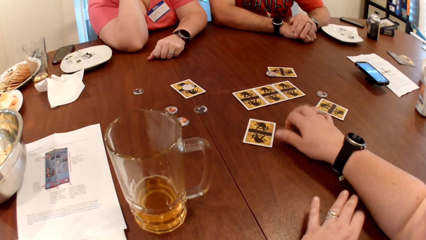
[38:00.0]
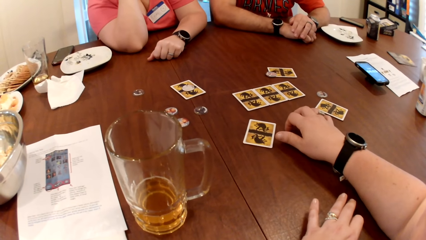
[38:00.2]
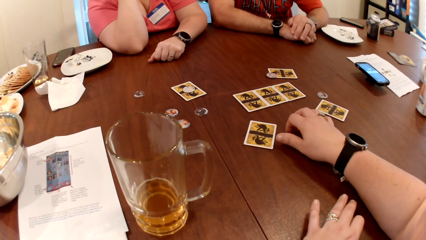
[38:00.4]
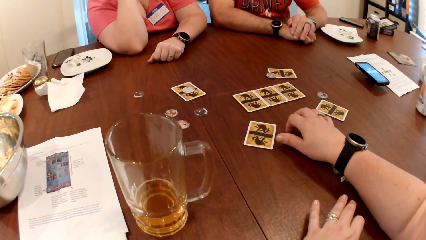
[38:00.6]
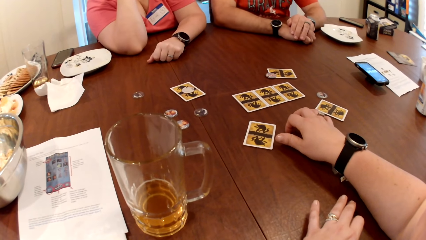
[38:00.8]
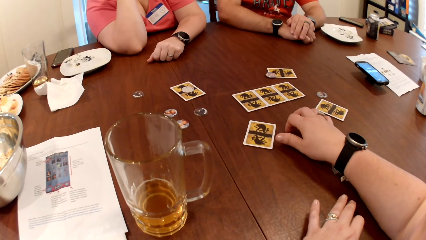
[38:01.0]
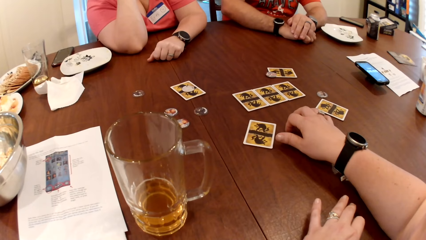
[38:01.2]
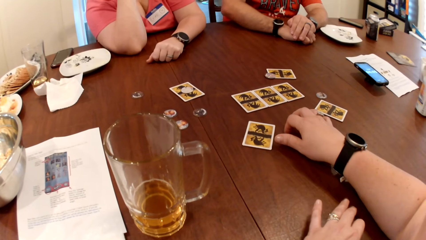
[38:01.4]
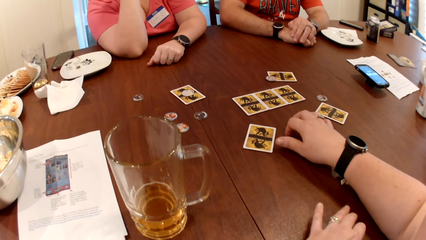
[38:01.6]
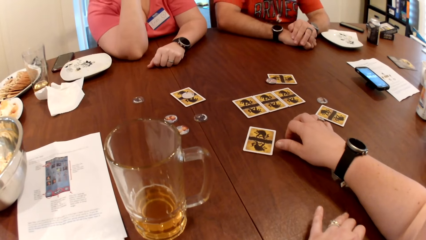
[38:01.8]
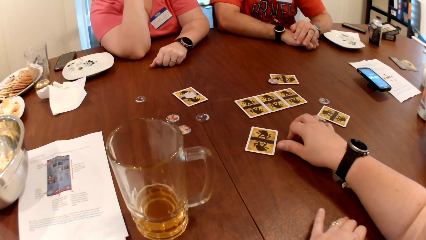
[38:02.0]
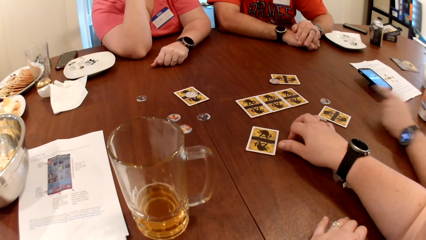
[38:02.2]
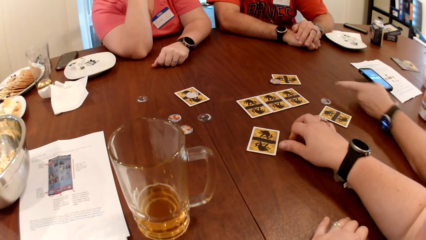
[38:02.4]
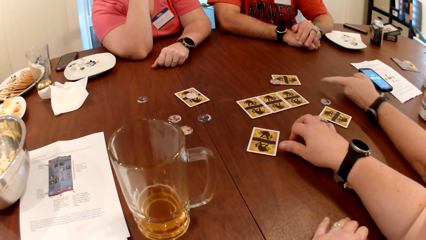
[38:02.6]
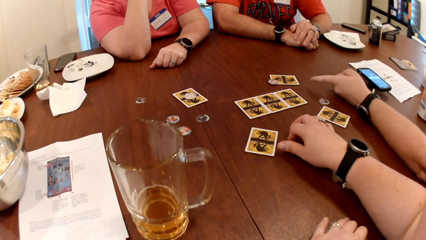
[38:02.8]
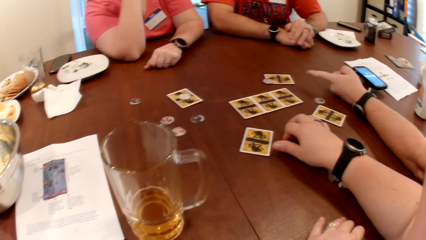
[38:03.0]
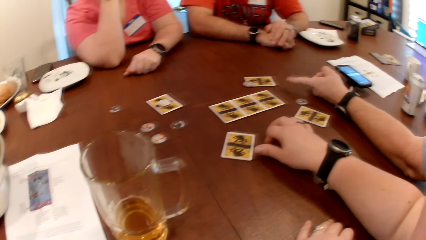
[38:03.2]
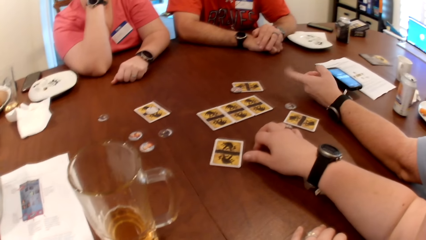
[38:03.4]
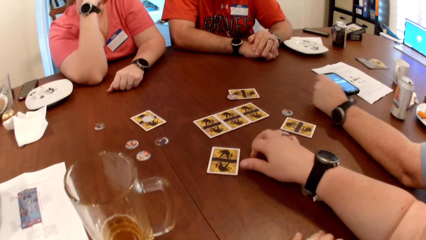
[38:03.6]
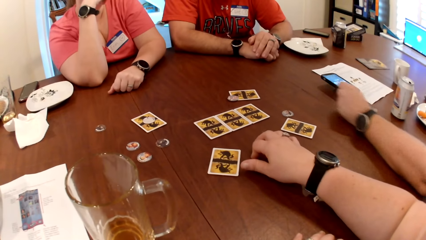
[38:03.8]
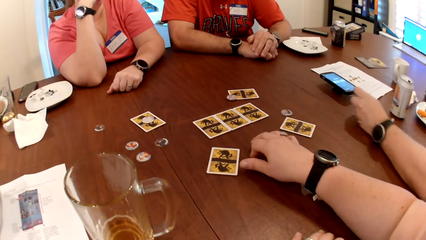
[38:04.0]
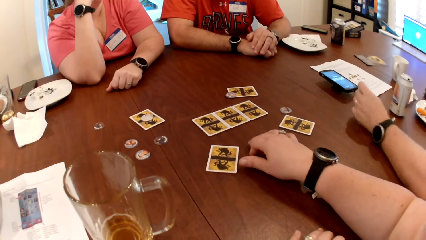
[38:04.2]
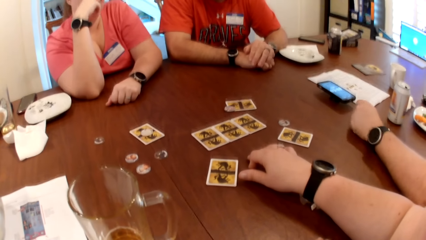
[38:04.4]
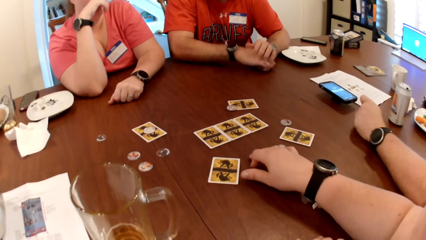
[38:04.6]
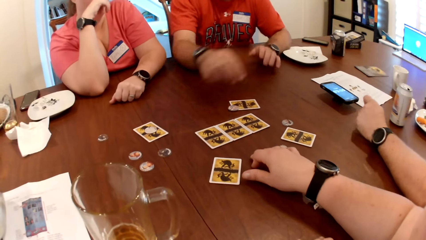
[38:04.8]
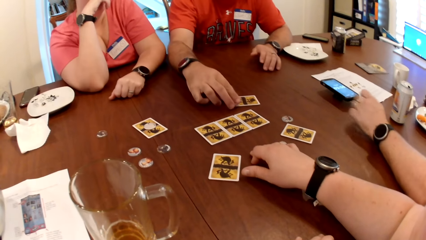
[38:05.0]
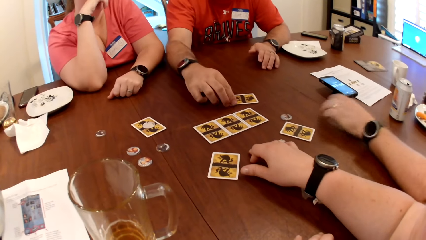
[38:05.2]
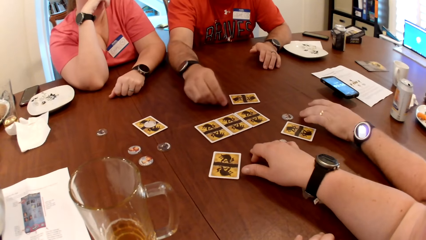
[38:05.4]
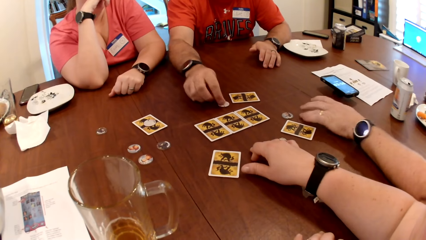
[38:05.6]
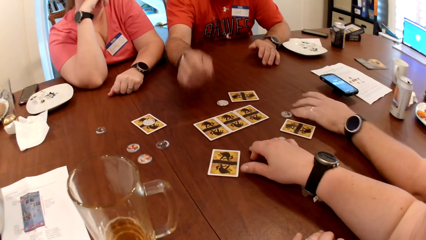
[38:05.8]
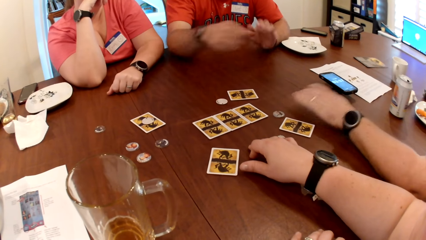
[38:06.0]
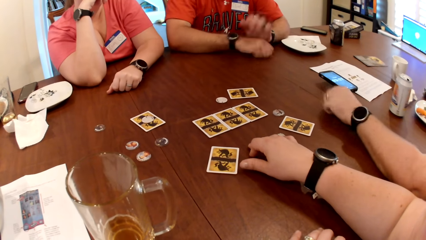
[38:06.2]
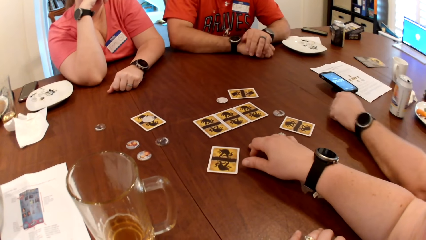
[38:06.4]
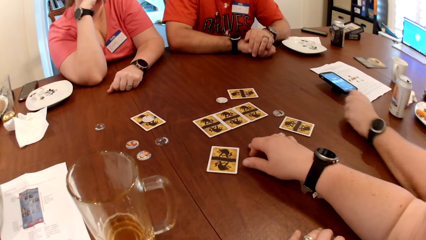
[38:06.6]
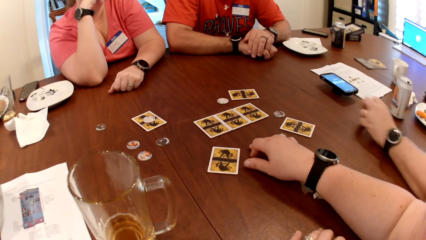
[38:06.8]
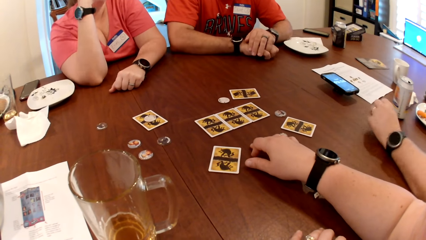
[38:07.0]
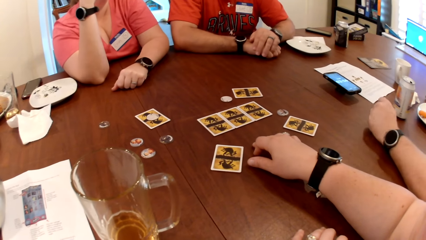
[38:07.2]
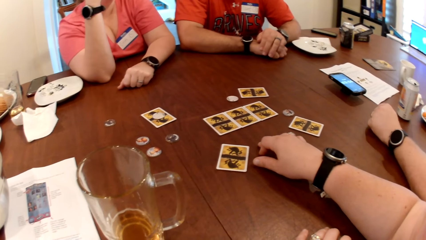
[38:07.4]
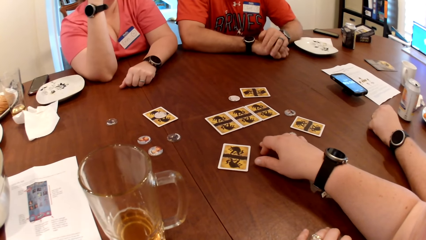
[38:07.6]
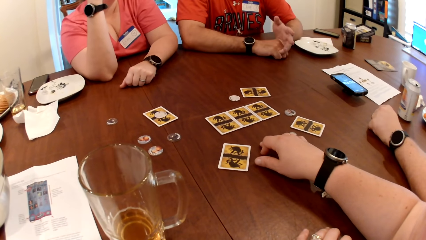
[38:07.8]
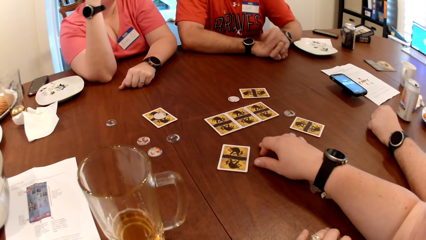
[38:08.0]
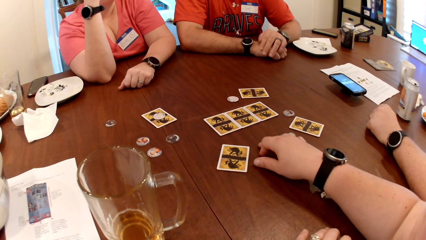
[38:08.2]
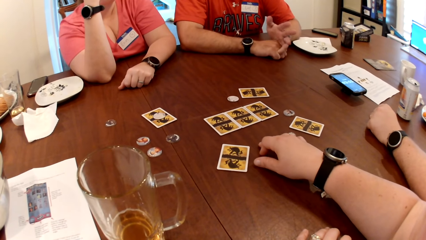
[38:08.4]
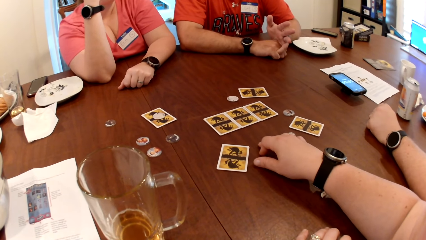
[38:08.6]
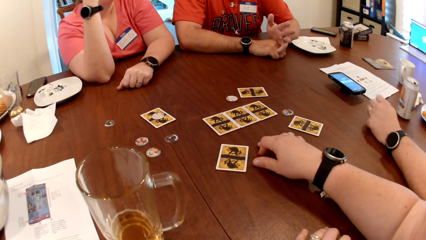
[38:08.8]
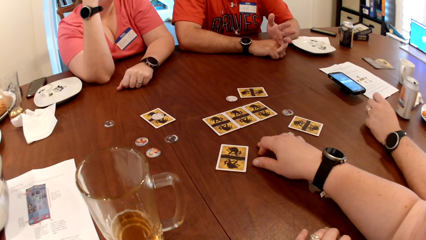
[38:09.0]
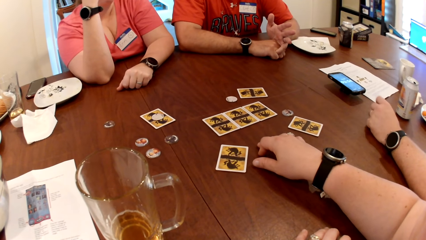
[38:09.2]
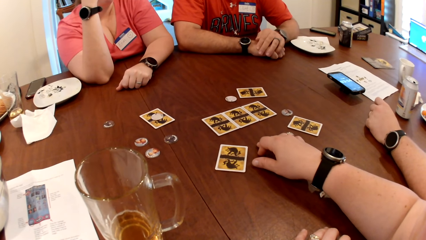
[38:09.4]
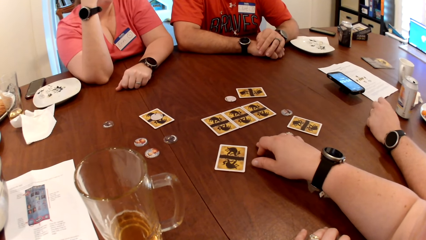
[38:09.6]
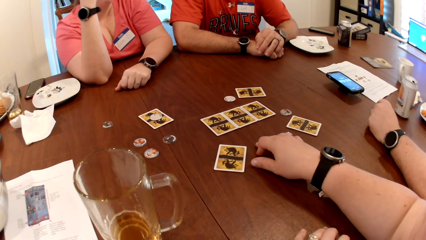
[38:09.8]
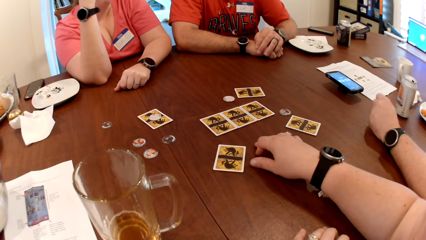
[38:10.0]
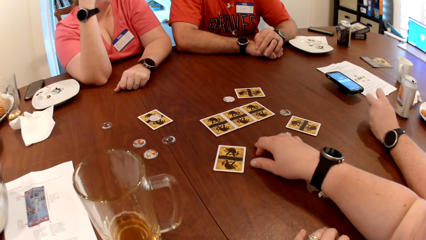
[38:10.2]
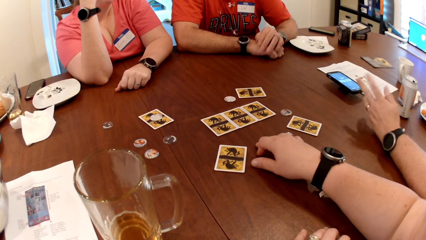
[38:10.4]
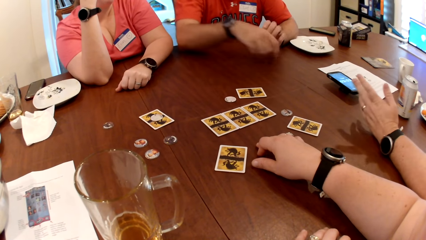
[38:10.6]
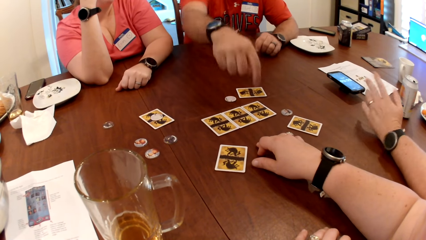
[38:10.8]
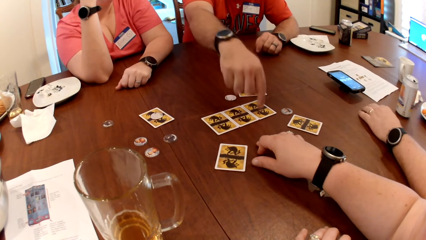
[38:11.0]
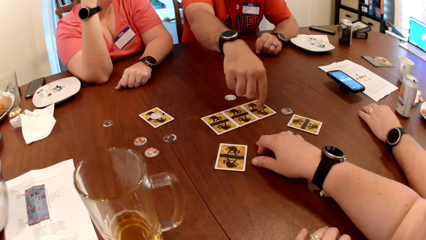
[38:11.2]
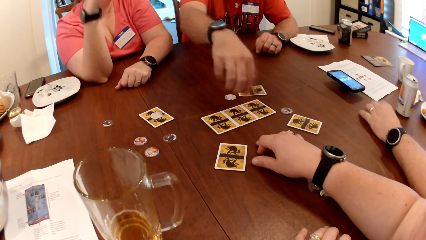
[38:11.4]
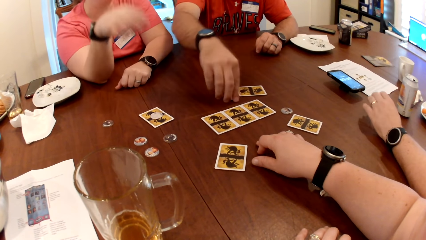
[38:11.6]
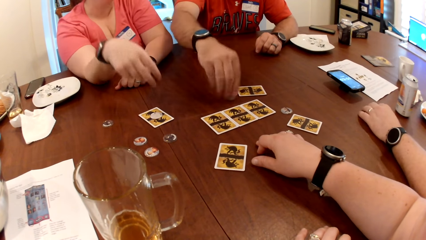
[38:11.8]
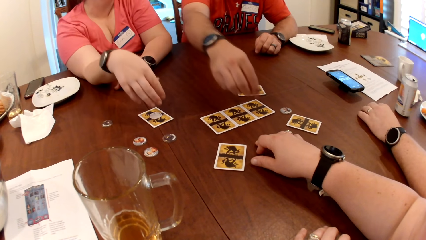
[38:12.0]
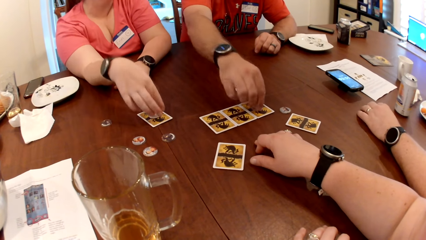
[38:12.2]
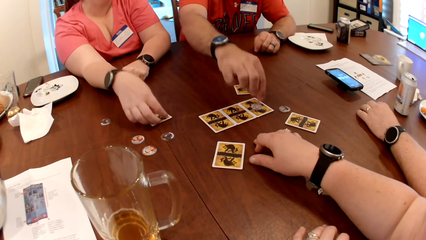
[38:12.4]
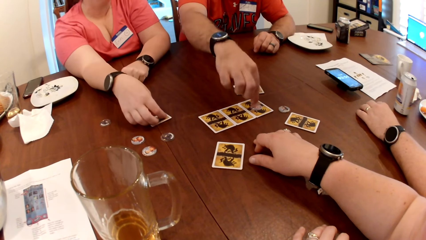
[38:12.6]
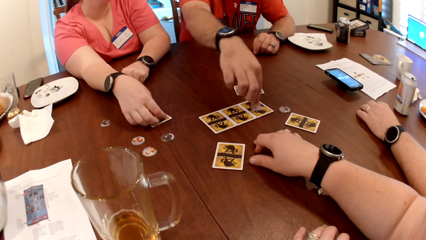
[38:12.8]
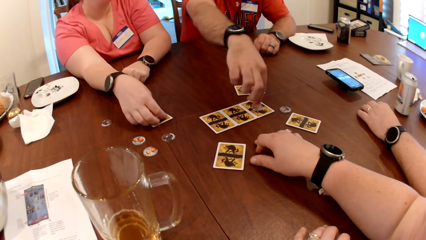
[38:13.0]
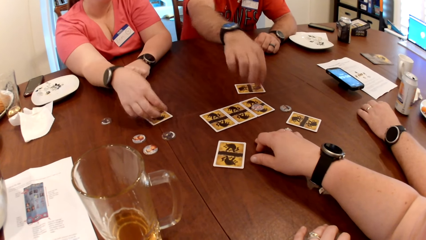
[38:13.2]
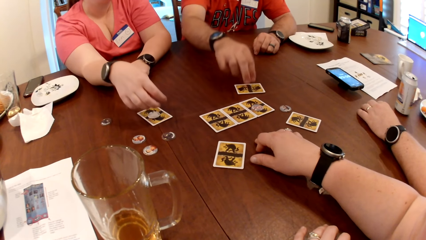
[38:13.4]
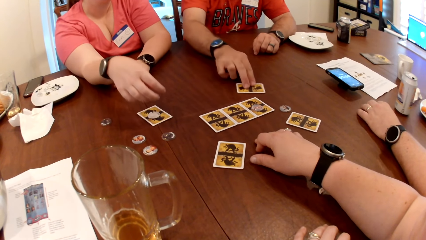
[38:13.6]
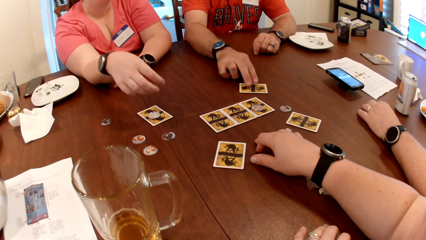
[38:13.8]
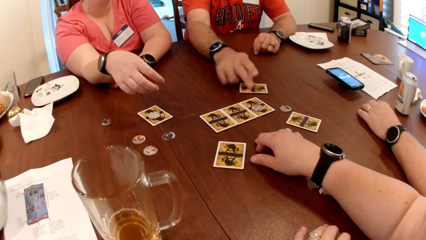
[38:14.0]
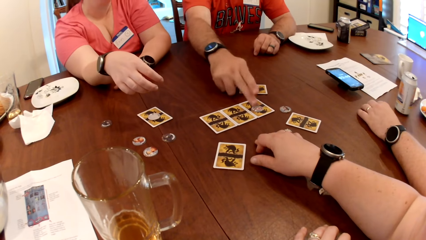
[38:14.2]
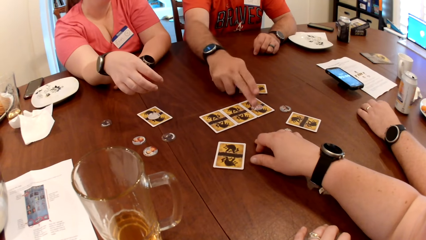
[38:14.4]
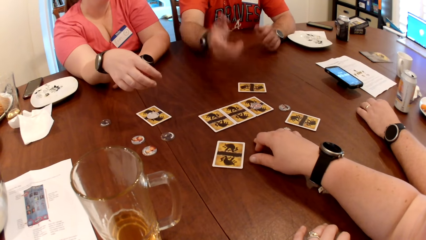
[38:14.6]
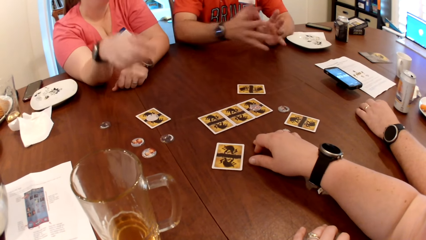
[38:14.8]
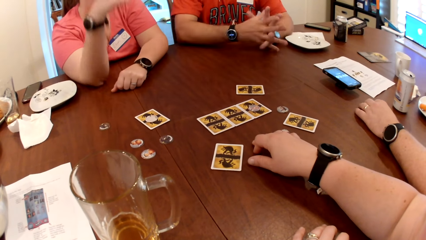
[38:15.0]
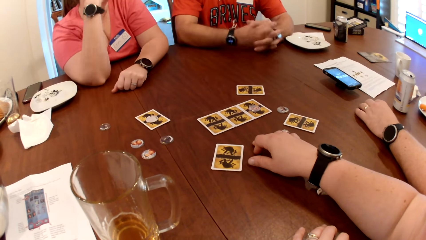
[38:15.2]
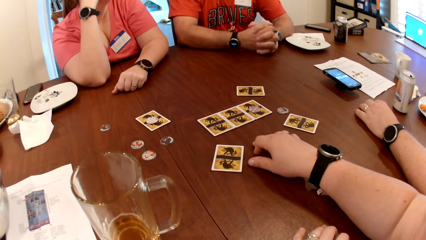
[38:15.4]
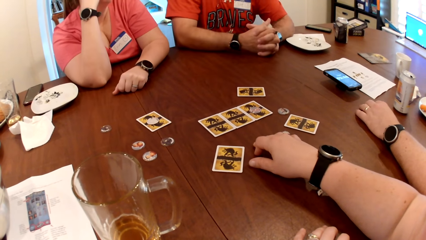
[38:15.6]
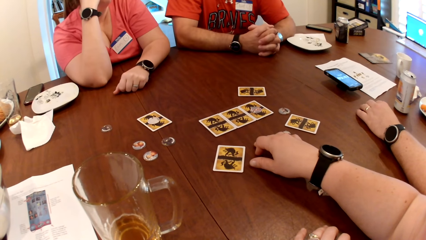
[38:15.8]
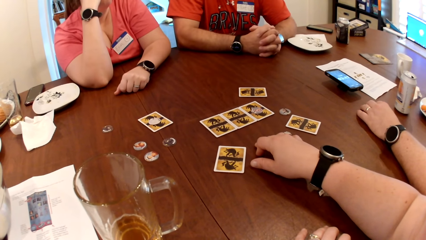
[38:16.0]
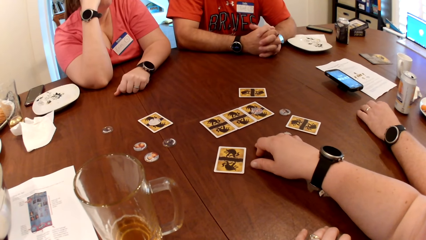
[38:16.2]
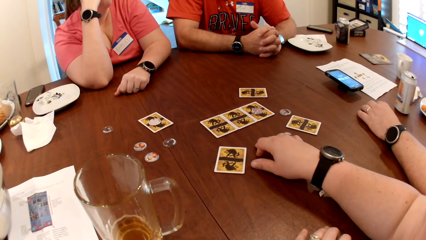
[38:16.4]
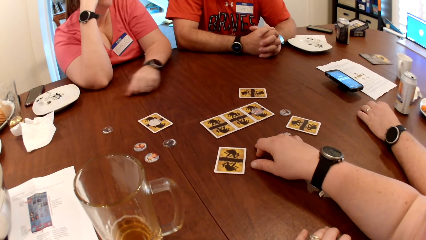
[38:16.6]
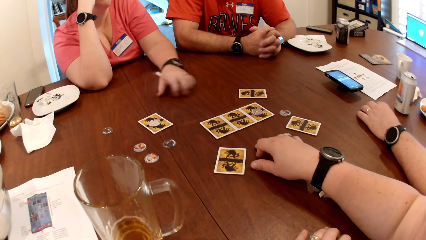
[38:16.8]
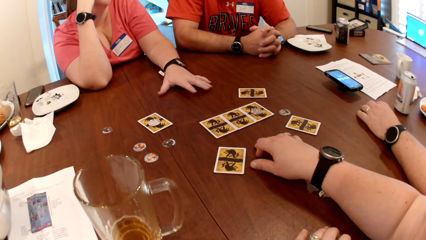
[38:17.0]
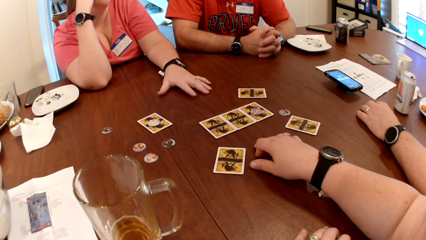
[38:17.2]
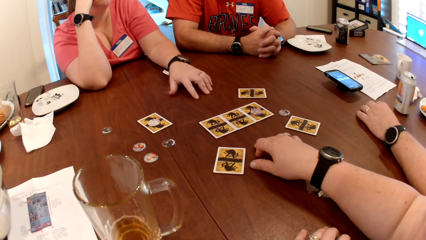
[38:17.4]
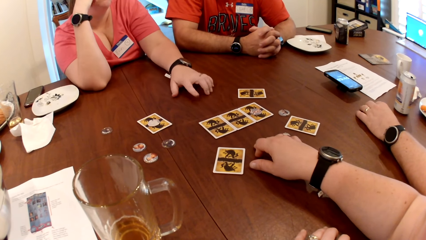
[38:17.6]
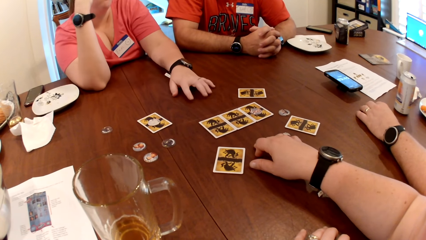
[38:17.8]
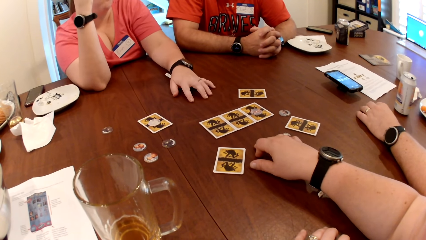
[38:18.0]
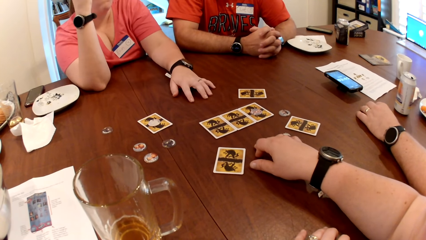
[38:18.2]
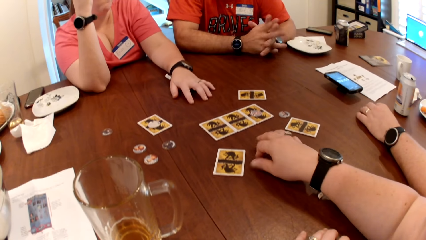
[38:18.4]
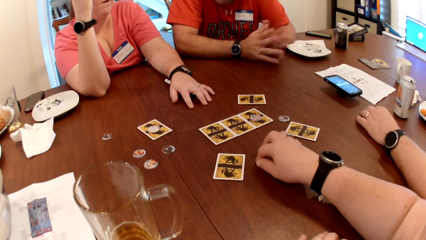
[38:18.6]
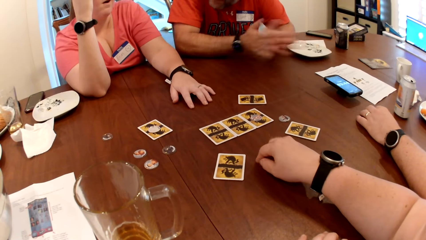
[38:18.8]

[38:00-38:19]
The man stretches his left hand. He points at the cards on the table. Another man holds the piece of coin. He takes the token from the card with his right hand. He drops the token on the table. The first man pushes the piece of coin on the table. He adjusts the card with his left hand. The other man places his right hand on the table. He places his left hand on his right hand. He points at the card on the table. He takes the token from the table with his right hand. He drops the token on the card. He places his right hand on the token. The woman places her right hand on the token. The other man moves the card on the table with his right hand. He touches the token with his right hand. He folds both hands. The woman places her right hand on her face. She moves her left hand on the table.
